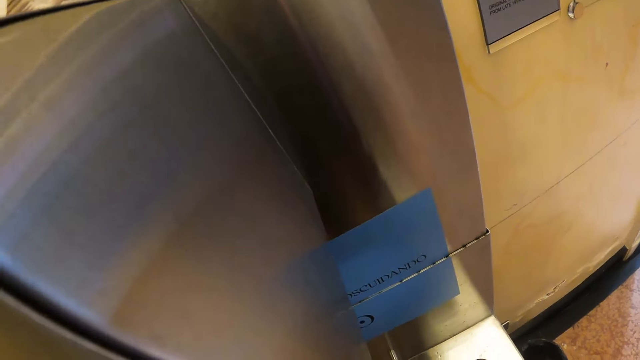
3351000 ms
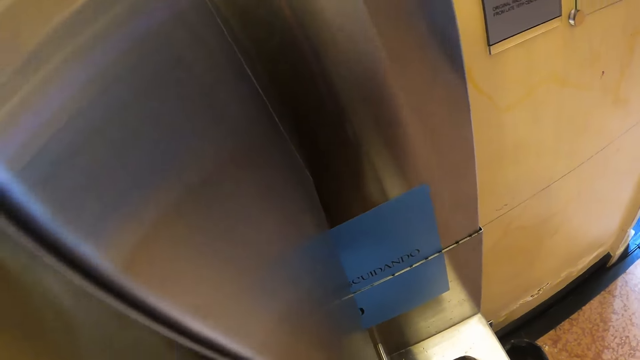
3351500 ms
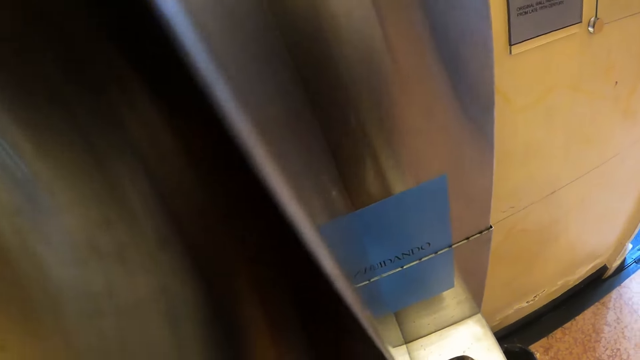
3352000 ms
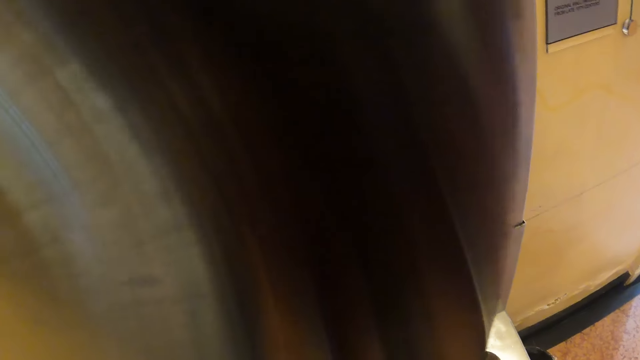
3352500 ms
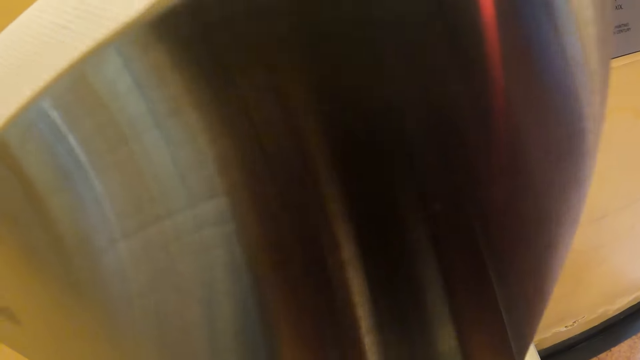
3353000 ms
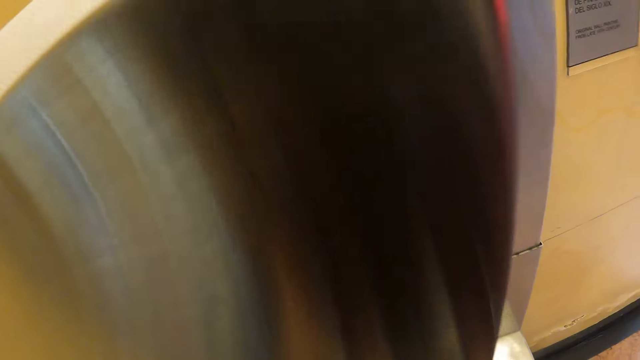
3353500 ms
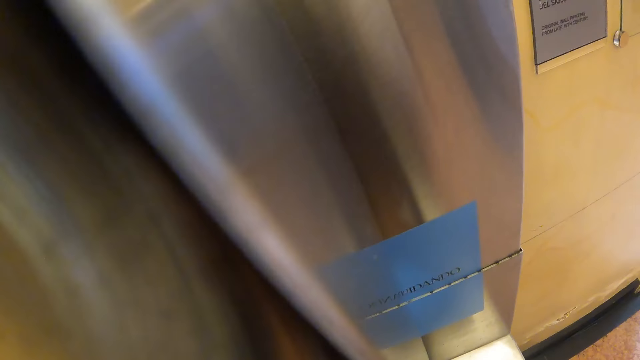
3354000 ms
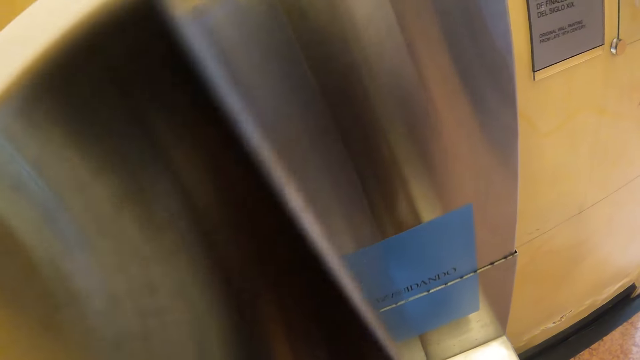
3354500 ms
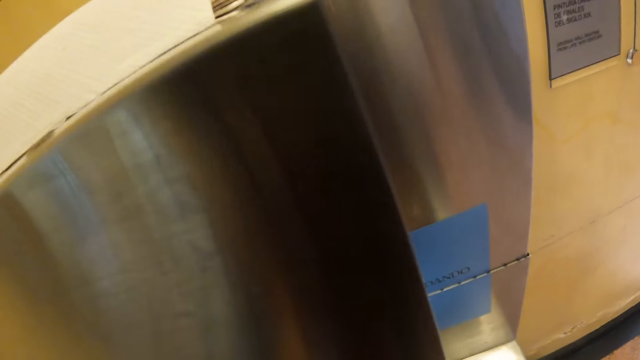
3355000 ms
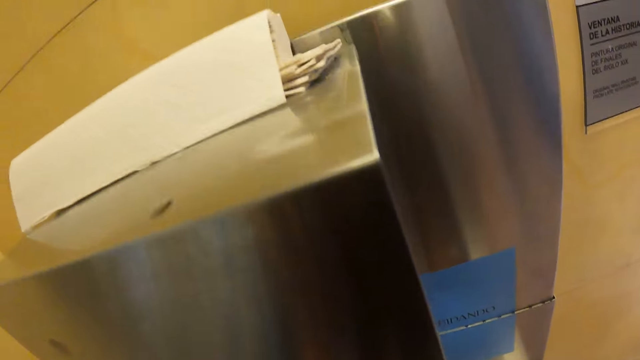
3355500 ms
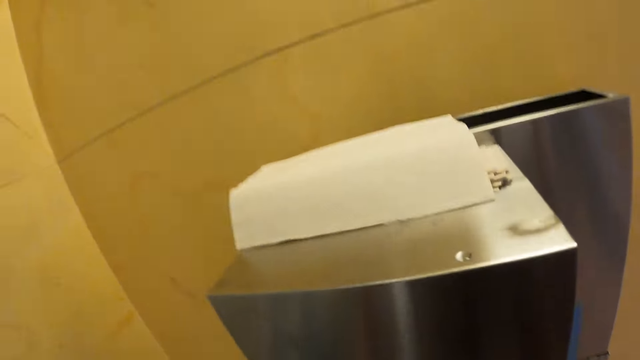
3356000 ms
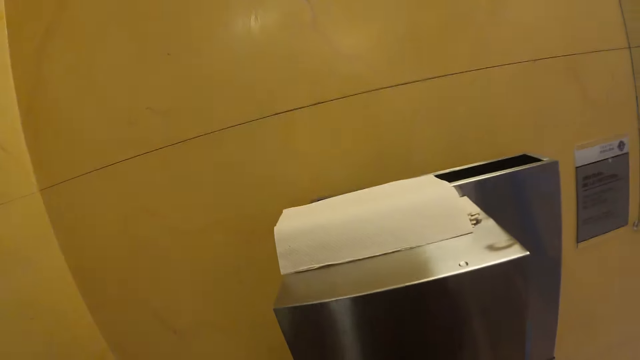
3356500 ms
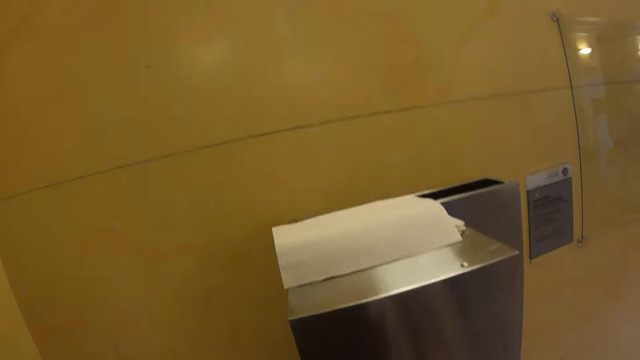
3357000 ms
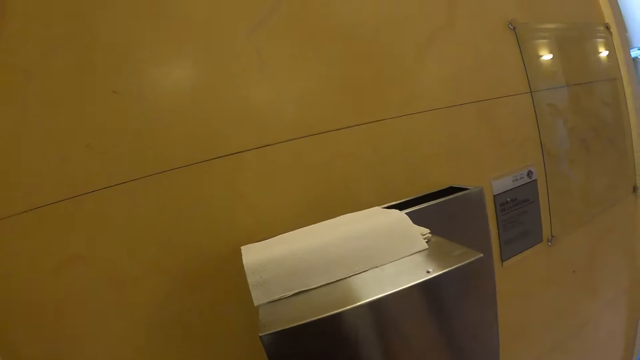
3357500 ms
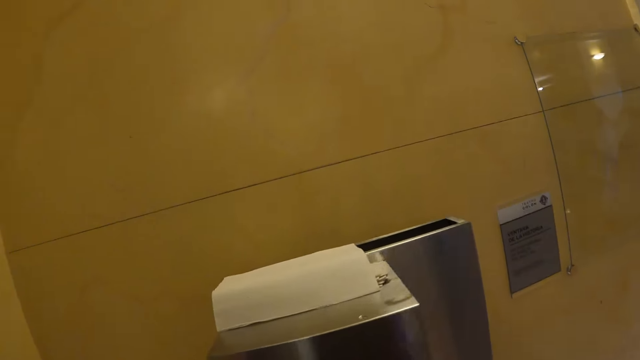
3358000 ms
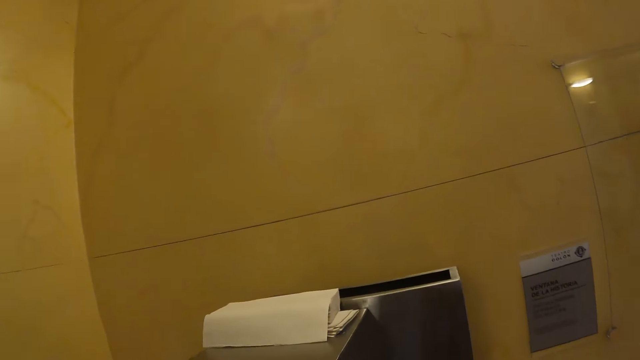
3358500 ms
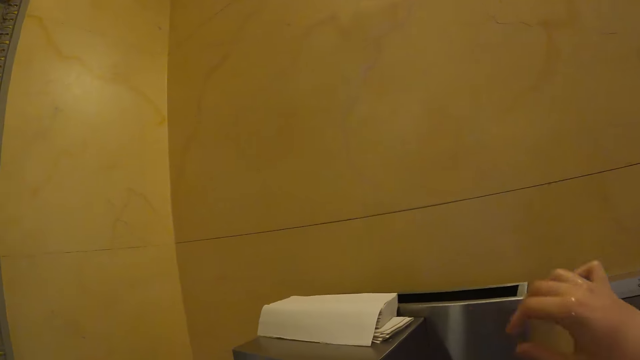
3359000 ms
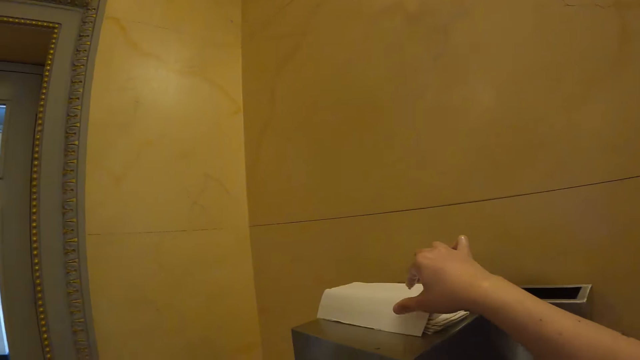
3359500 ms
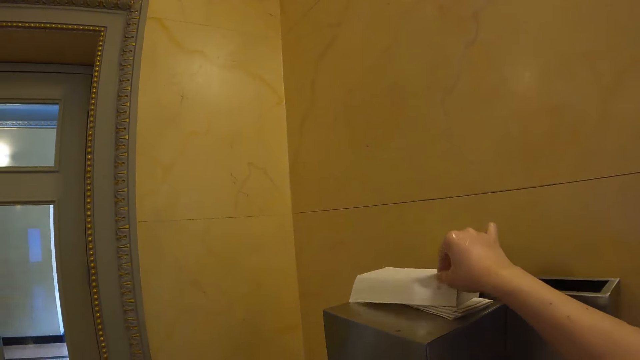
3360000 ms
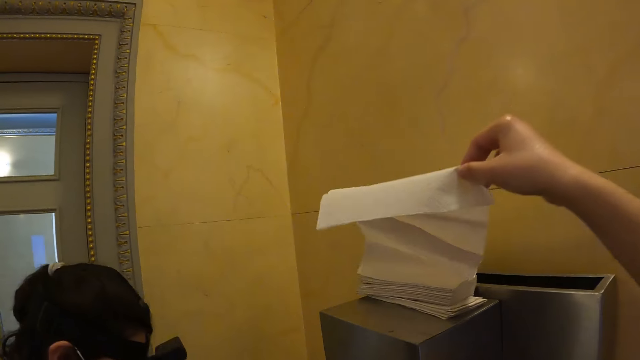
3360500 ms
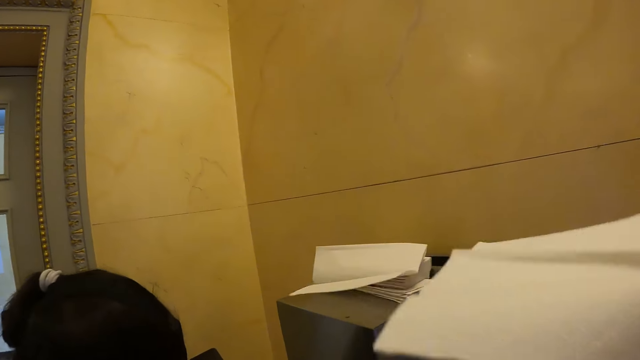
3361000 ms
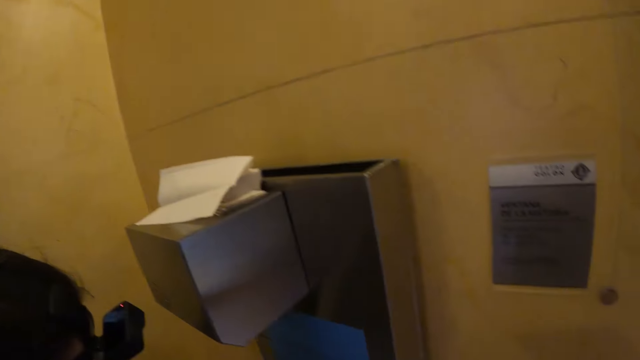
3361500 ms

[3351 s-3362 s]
The camera wearer takes the paper towel from the top of the sink counter.

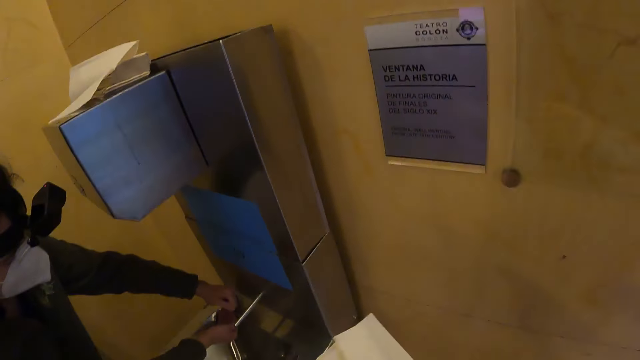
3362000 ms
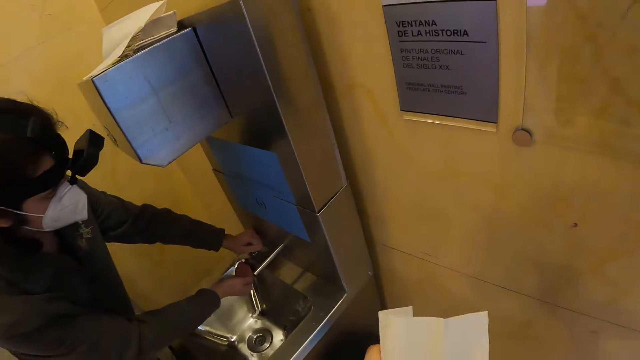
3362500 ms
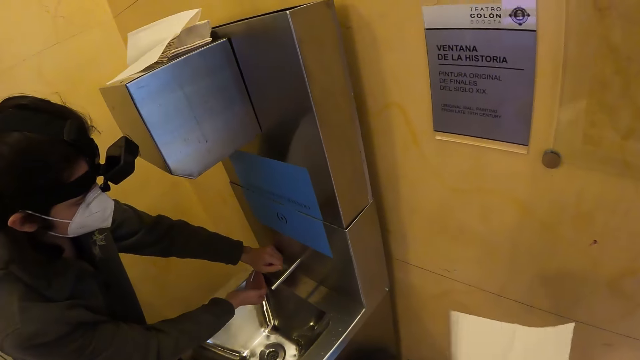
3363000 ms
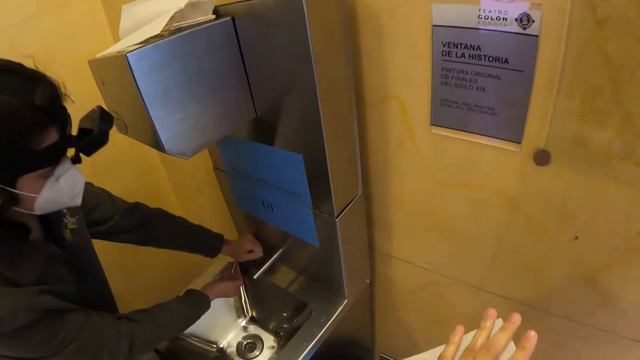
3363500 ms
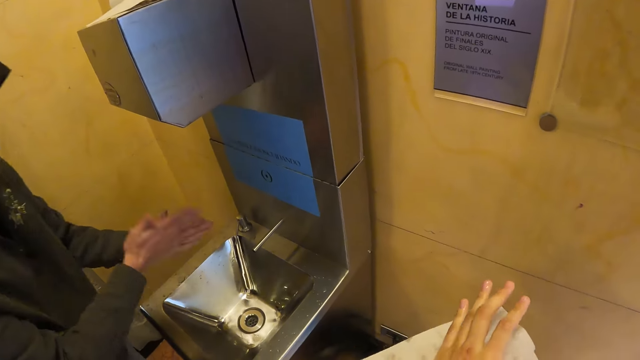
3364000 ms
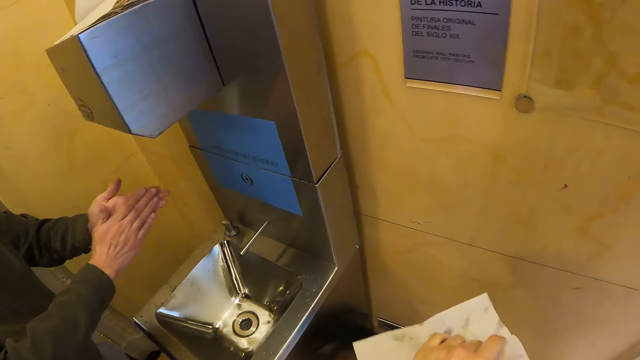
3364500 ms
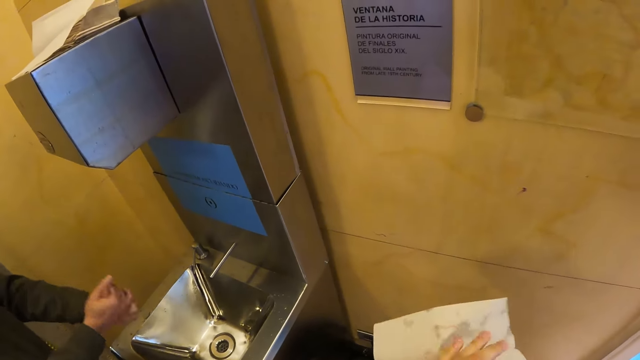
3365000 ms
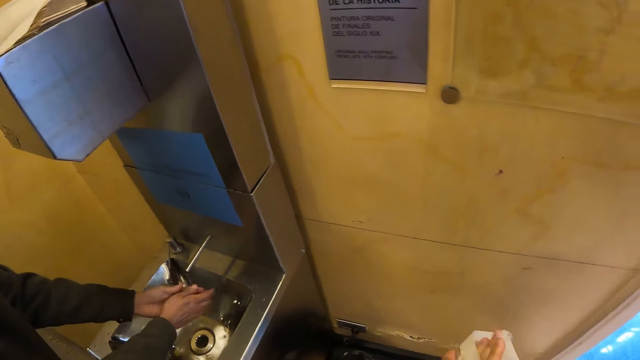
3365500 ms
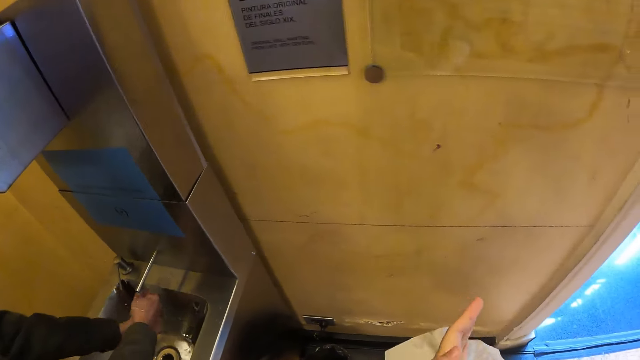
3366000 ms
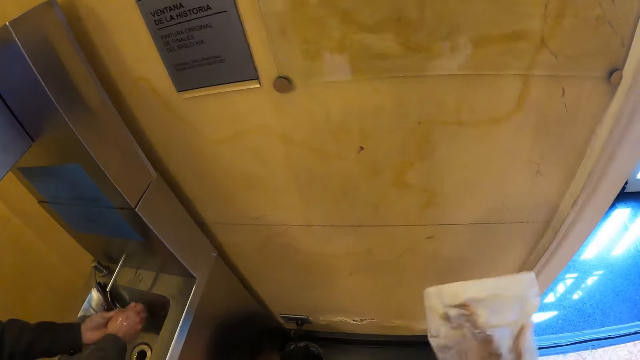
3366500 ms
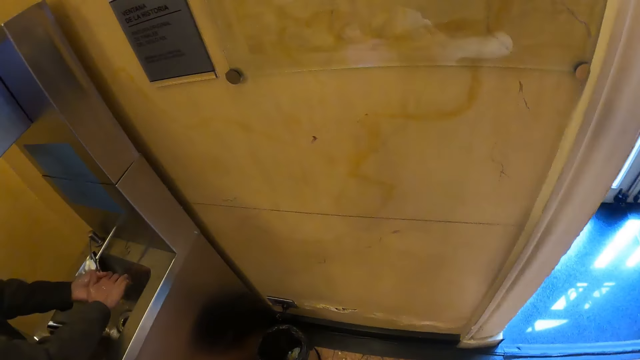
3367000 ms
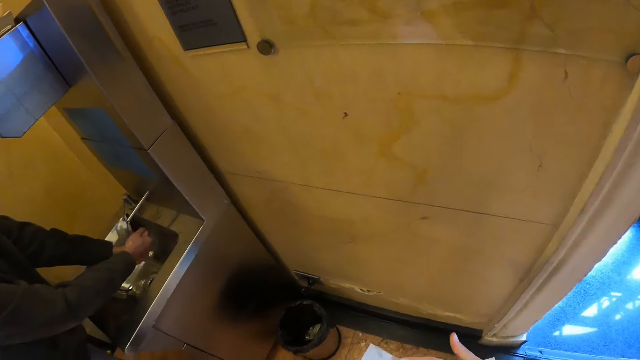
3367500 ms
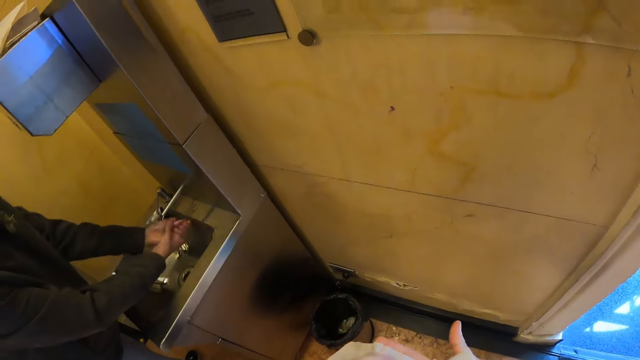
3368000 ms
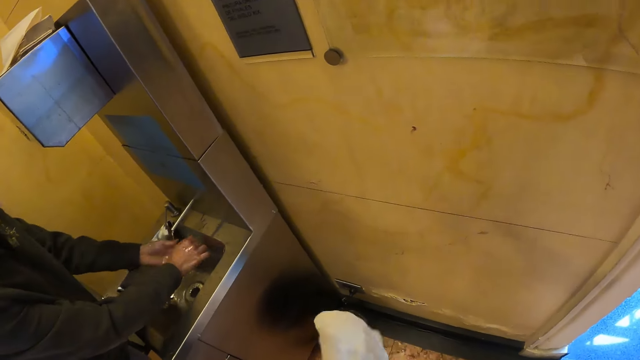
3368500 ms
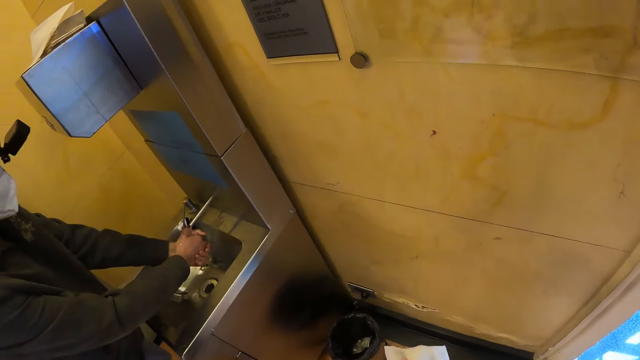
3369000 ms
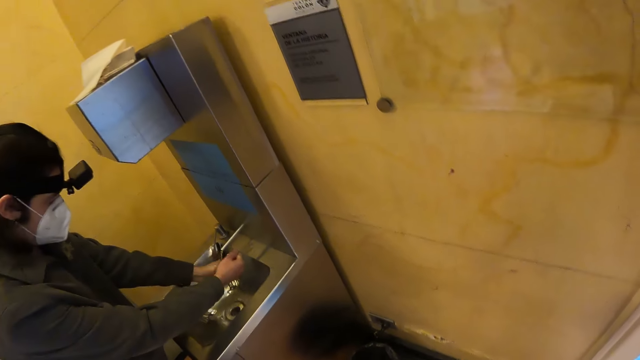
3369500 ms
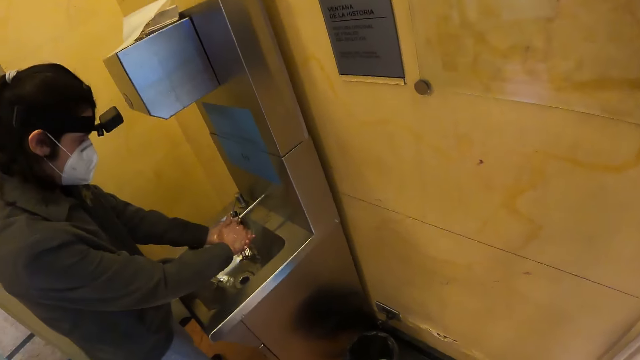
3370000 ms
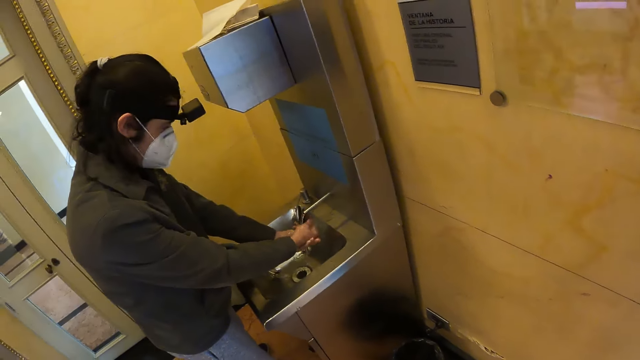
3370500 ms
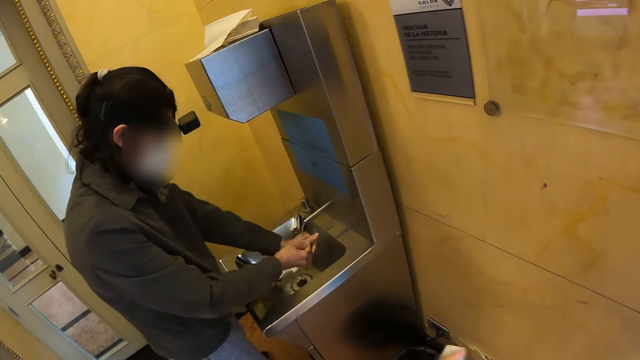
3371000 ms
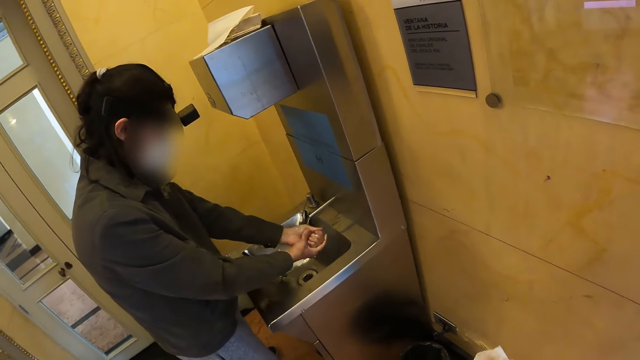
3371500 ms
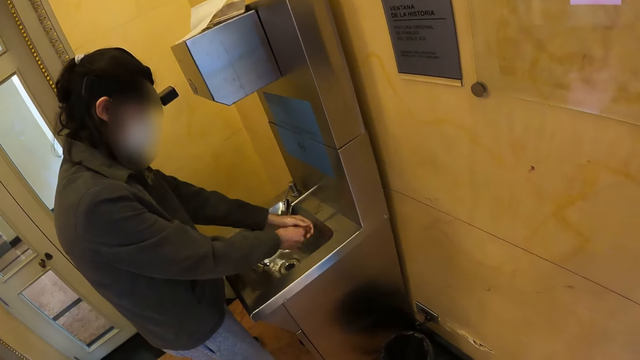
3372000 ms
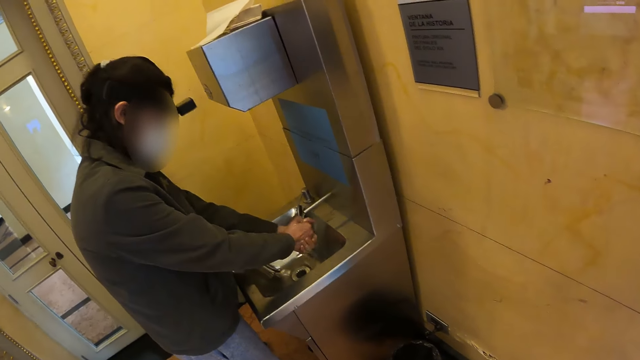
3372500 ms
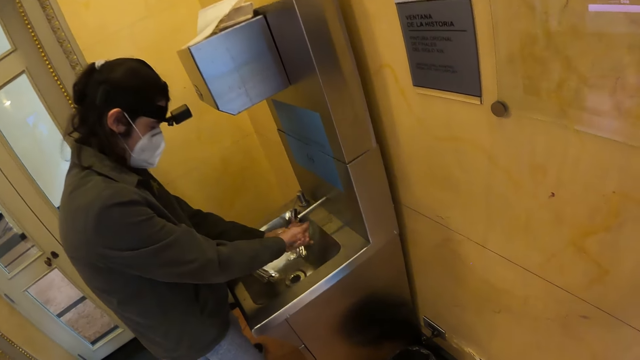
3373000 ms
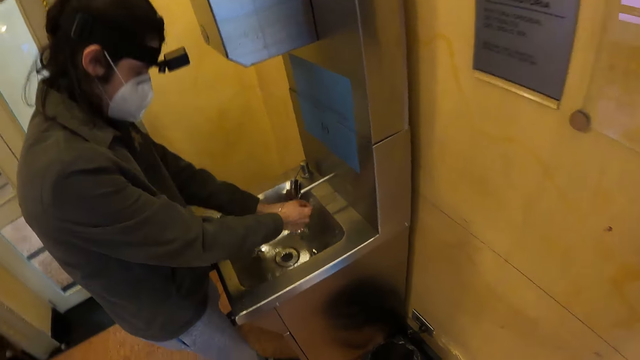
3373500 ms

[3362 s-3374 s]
The camera wearer wipes her hands with the paper towel. A person puts soap in her hands and washes her hands.
